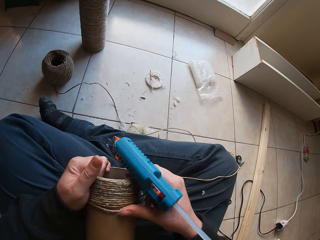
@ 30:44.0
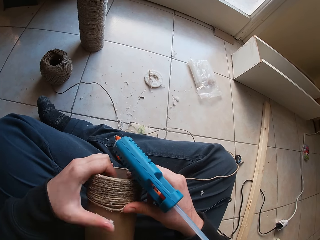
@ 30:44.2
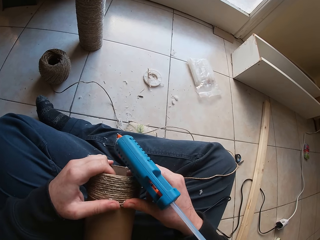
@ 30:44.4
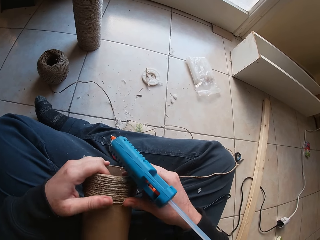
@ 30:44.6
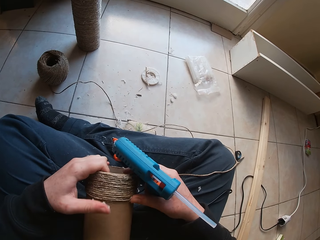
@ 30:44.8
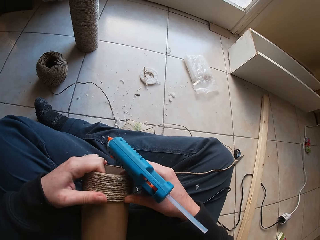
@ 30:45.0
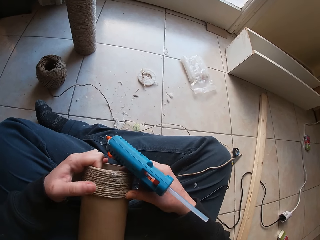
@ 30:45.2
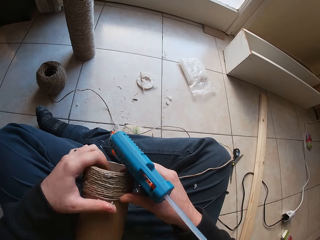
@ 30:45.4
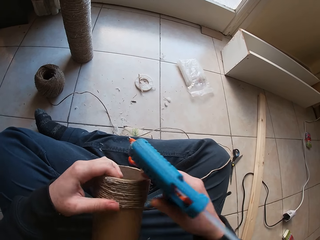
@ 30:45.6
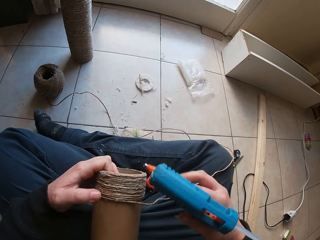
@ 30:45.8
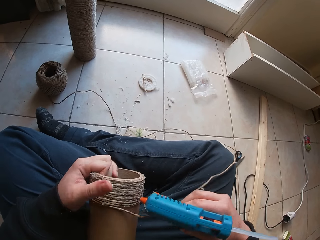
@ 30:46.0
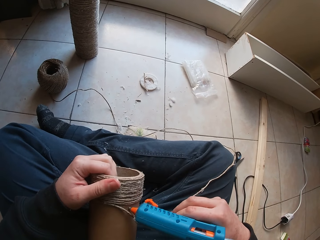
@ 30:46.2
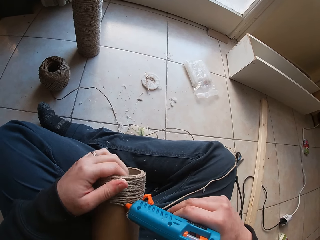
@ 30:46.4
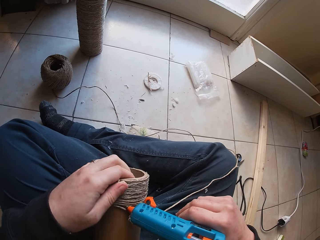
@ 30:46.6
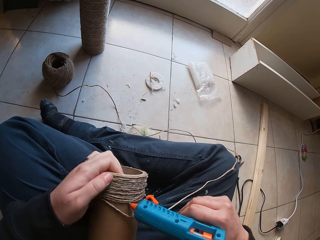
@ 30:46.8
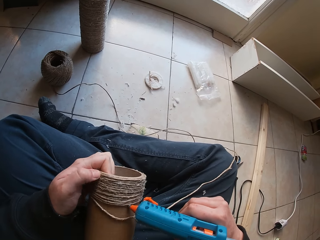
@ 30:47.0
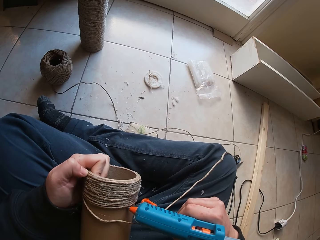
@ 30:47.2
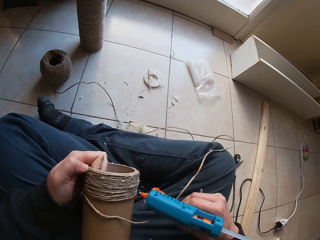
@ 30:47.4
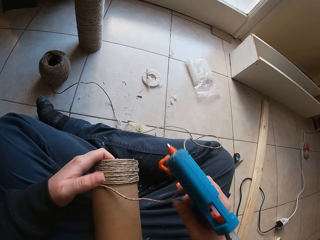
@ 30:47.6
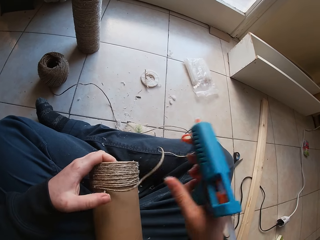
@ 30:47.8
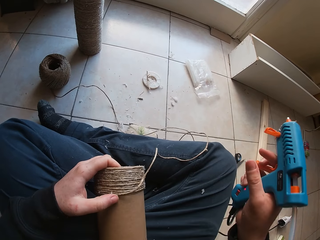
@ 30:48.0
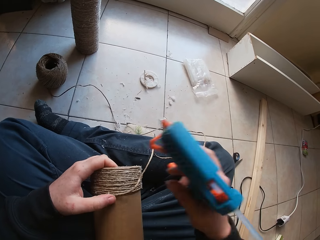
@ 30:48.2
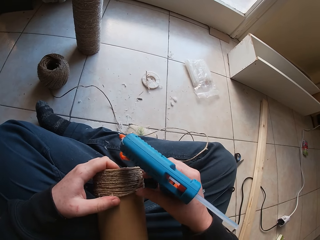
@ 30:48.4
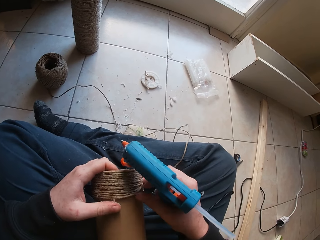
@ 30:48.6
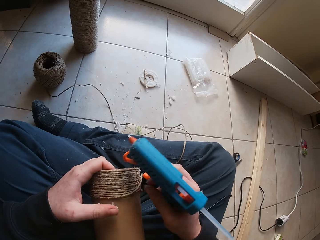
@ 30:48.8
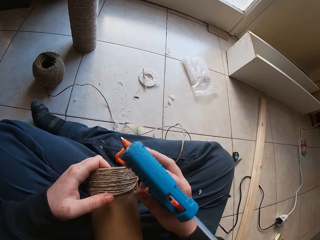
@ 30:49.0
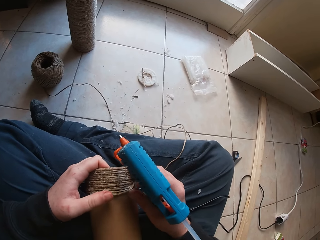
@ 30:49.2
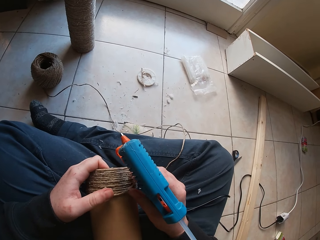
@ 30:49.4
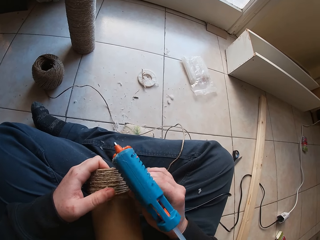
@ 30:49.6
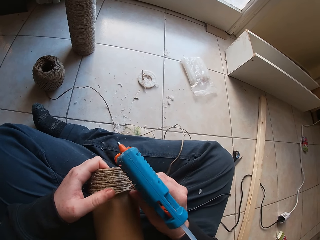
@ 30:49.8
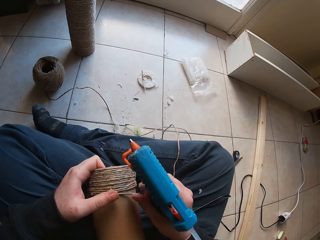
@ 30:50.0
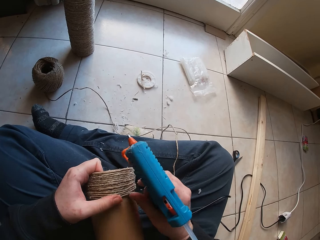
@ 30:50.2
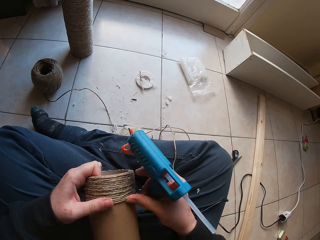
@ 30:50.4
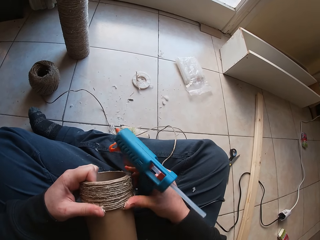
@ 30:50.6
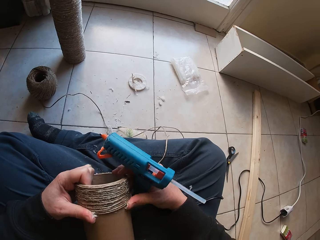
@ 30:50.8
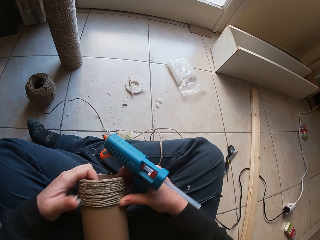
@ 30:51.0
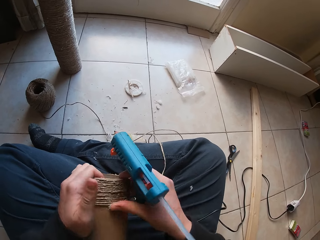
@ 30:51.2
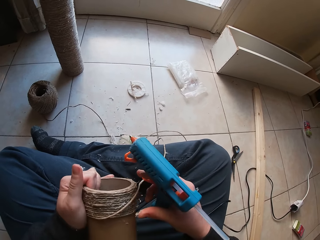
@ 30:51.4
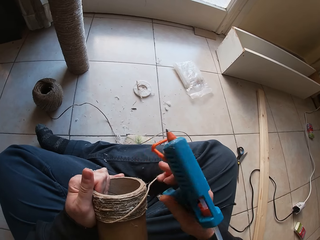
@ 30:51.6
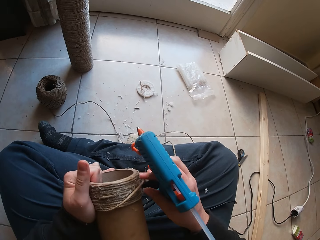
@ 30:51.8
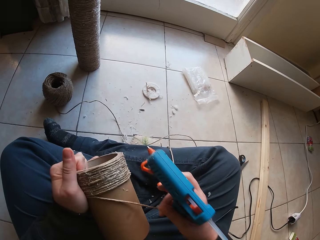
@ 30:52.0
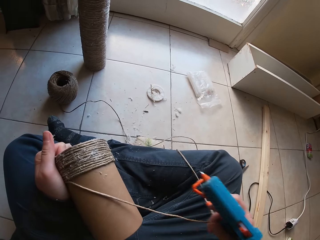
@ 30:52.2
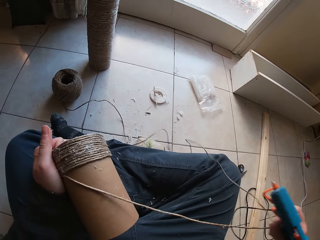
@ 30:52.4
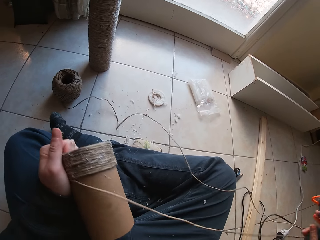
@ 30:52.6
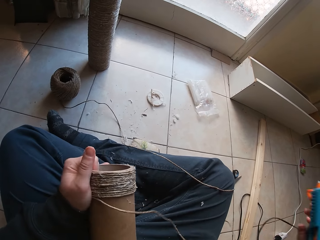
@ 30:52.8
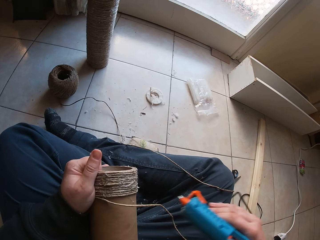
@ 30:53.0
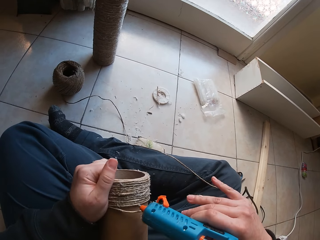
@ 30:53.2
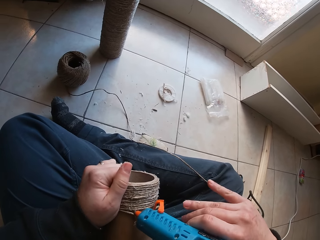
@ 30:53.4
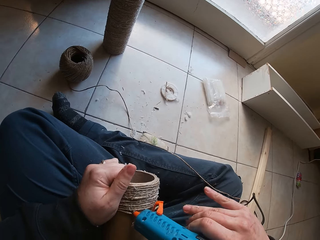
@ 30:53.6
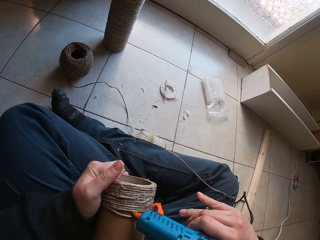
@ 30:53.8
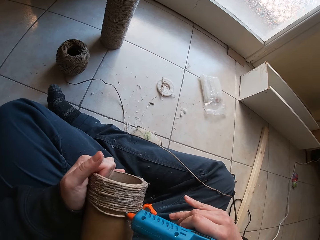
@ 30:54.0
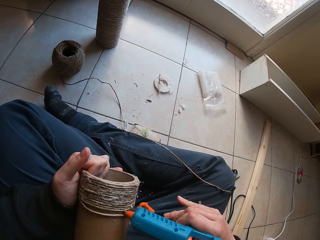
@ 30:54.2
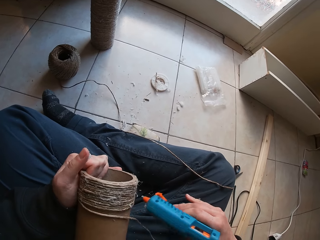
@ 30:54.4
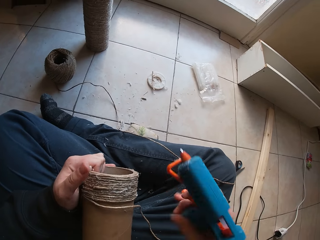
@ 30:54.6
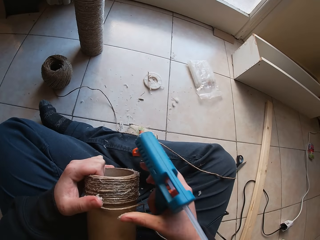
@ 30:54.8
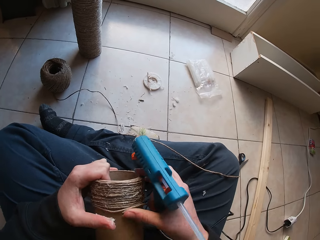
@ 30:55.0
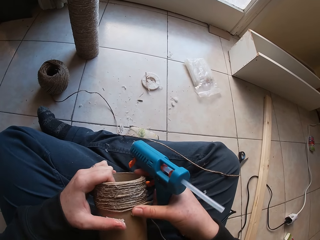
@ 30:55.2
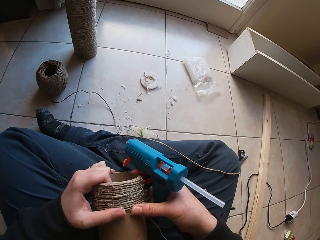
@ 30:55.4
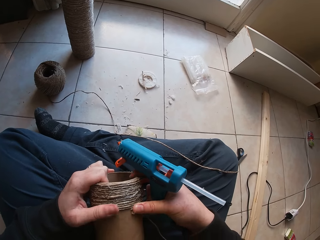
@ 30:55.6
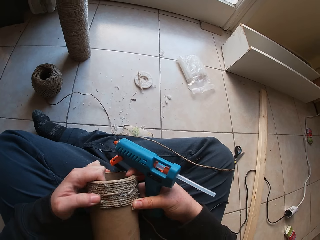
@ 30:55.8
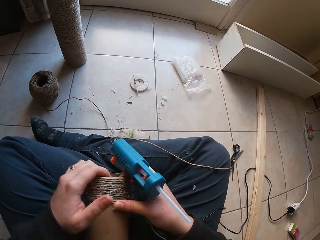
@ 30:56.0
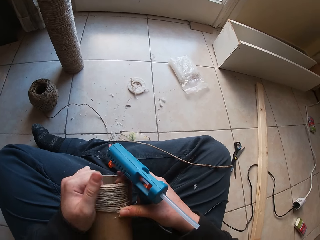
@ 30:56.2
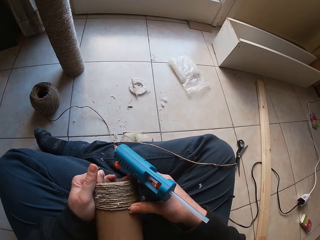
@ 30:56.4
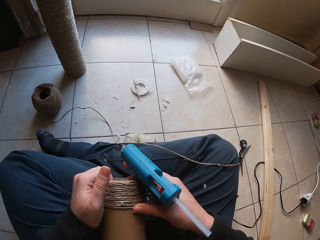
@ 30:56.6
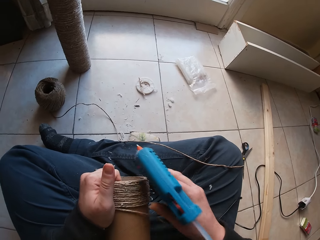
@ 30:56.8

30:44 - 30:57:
The camera wearer presses the twine round the cardboard tube in her left hand with her hands. She presses glue from the glue gun in her right hand on the cardboard tube in her left hand. She presses the twine round the cardboard tube in her left hand with her hands. She pulls the twine between the cardboard tube in her left hand and the twine ball on the floor with her right hand. She presses glue from the glue gun in her right hand on the cardboard tube in her left hand. She presses the twine round the cardboard tube in her left hand with her hands.

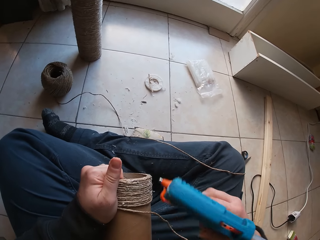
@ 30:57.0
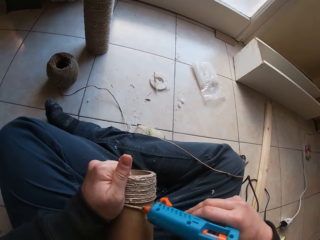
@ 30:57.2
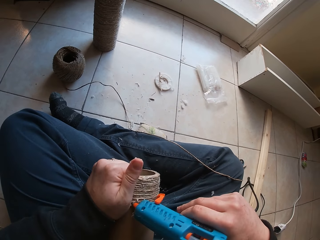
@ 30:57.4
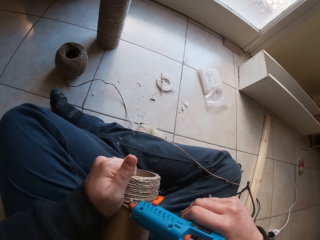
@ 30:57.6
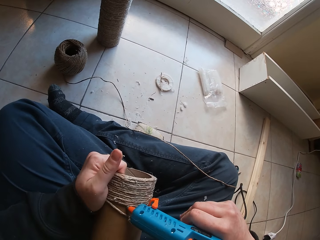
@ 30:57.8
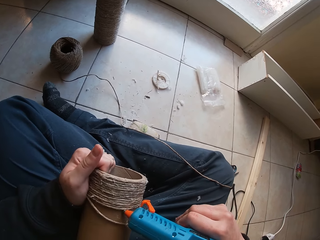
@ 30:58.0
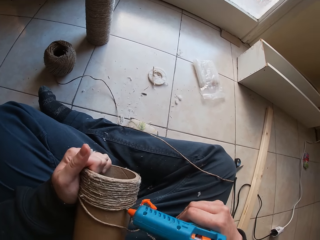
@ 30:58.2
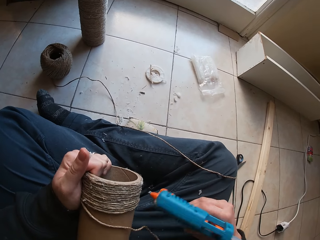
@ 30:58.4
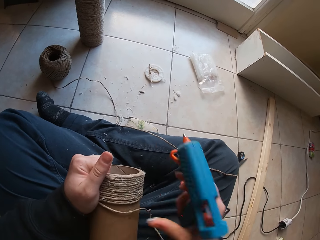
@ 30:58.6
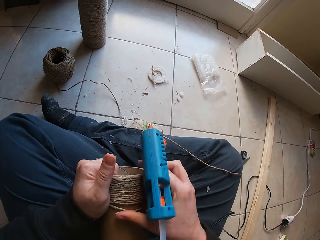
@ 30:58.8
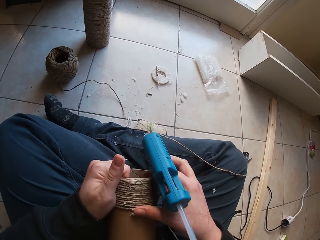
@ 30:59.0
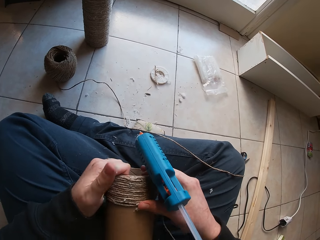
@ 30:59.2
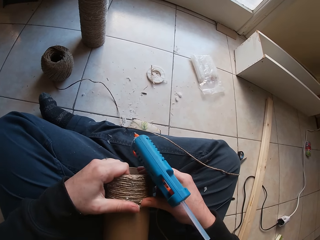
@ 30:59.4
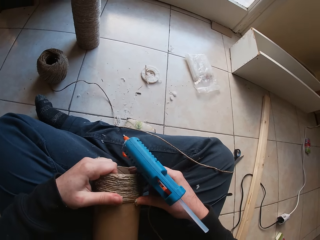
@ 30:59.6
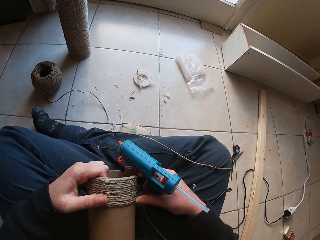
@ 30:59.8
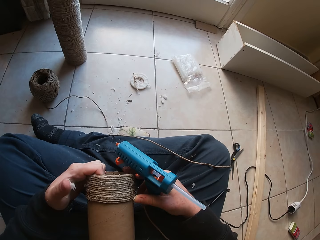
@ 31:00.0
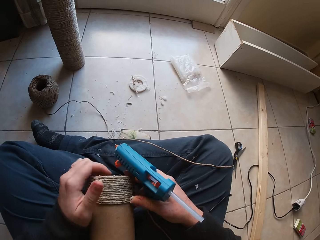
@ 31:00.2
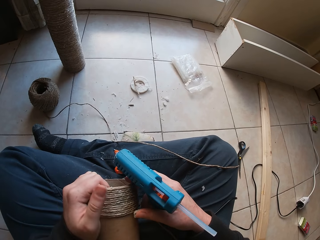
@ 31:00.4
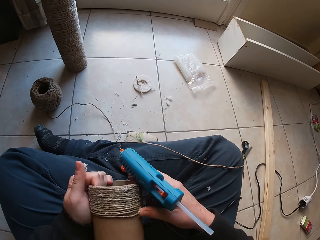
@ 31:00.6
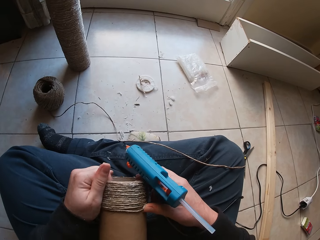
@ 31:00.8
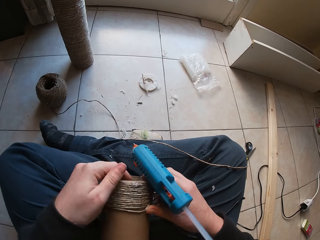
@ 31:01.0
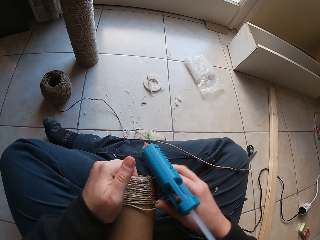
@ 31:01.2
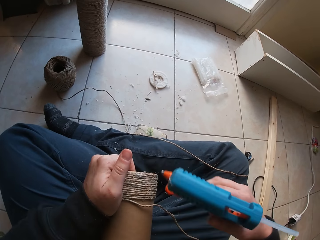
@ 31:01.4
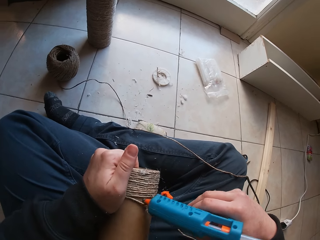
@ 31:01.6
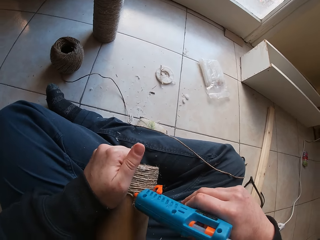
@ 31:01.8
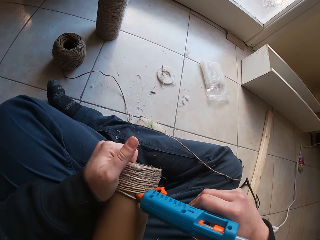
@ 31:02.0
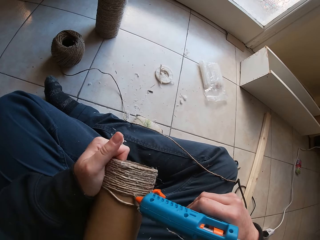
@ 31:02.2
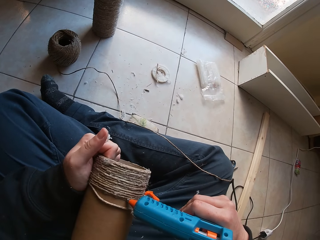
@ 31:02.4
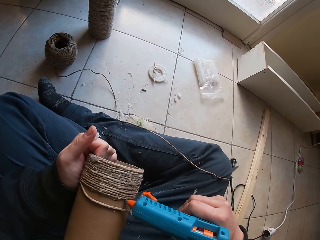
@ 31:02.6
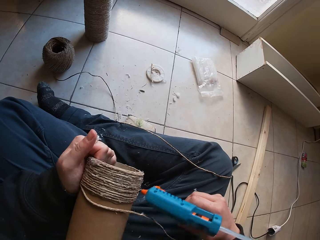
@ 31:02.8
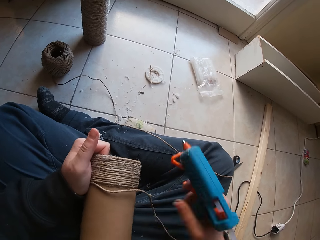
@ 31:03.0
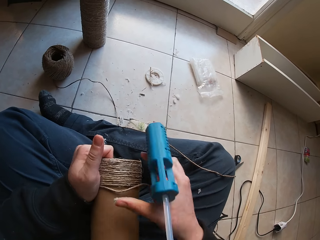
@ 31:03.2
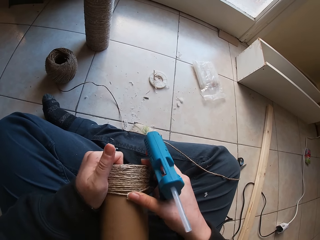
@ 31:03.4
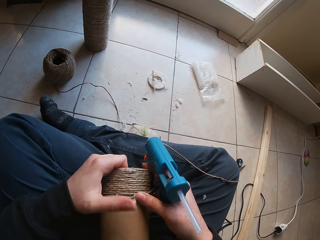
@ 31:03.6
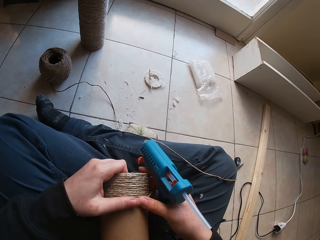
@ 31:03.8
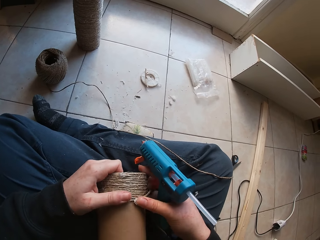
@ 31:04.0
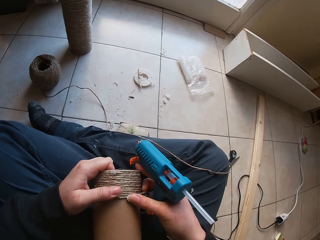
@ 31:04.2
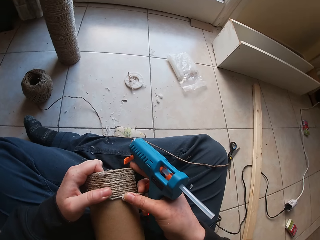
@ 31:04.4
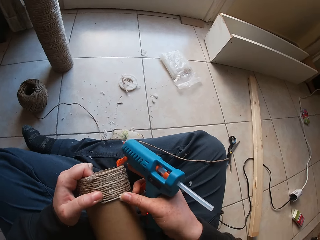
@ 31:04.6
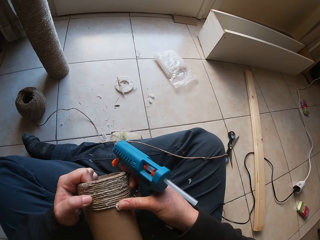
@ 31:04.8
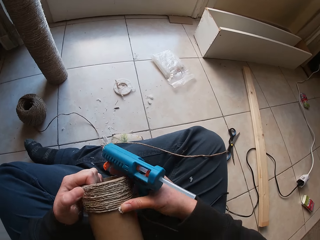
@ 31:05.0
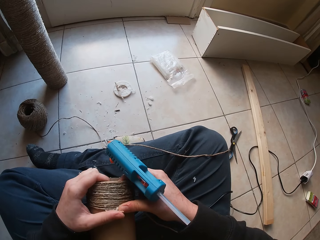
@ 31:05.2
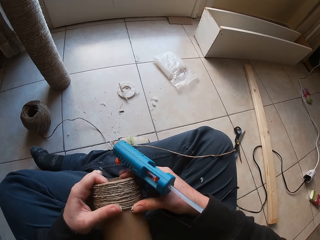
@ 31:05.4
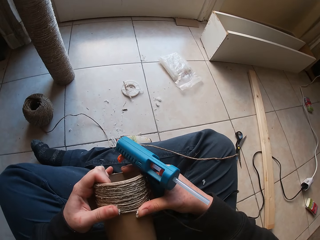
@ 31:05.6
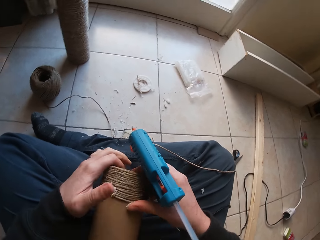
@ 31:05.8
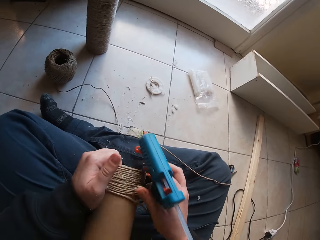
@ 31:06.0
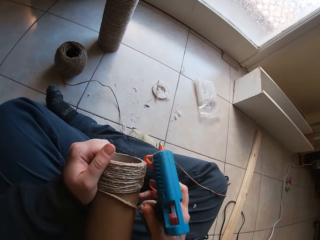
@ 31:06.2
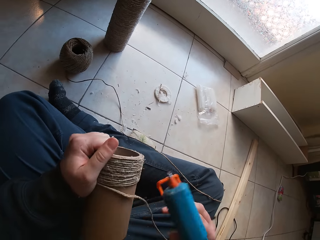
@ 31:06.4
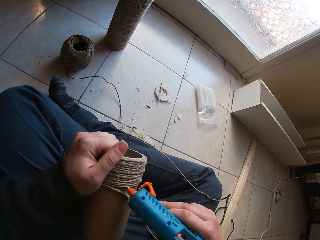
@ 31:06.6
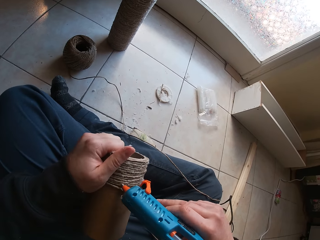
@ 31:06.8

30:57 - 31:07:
The camera wearer presses glue from the glue gun in her right hand on the cardboard tube in her left hand. She presses the twine round the cardboard tube in her left hand with her hands. She presses glue from the glue gun in her right hand on the cardboard tube in her left hand. She presses the twine round the cardboard tube in her left hand with her hands.
